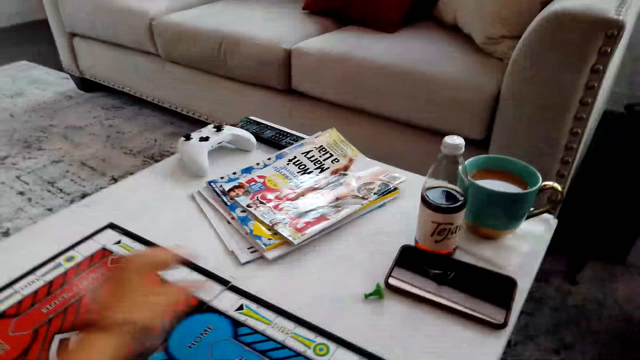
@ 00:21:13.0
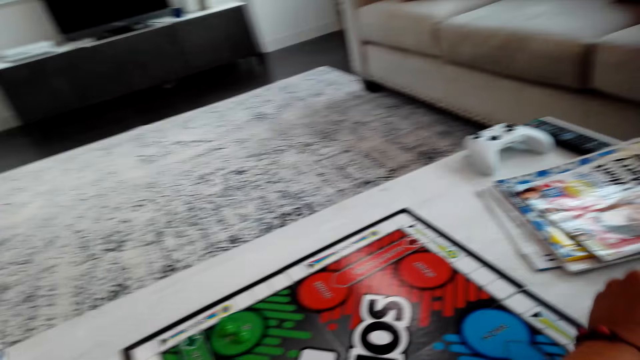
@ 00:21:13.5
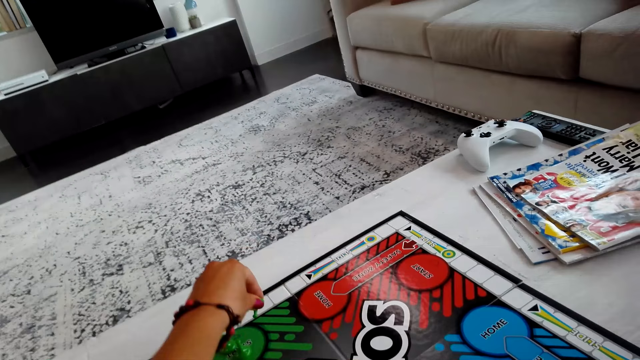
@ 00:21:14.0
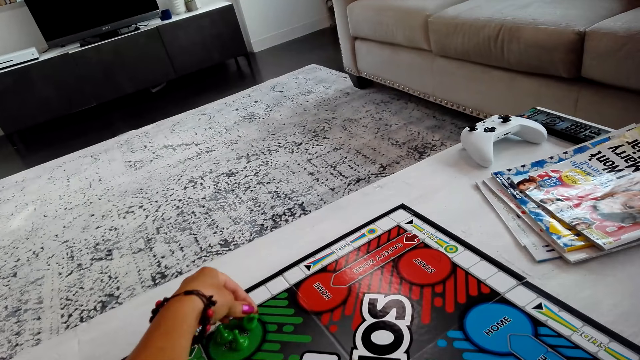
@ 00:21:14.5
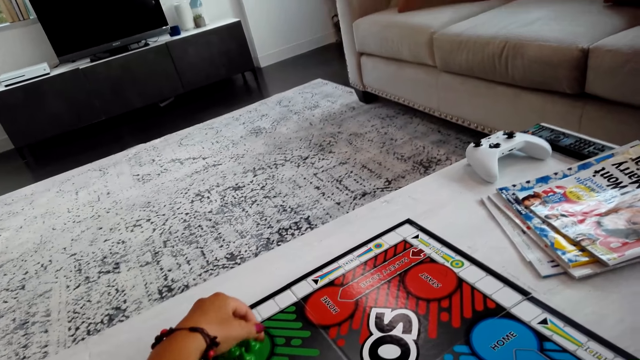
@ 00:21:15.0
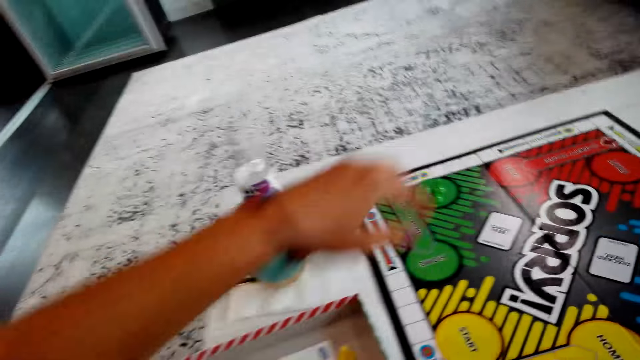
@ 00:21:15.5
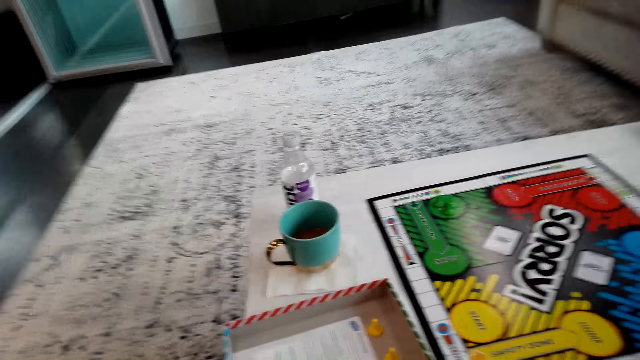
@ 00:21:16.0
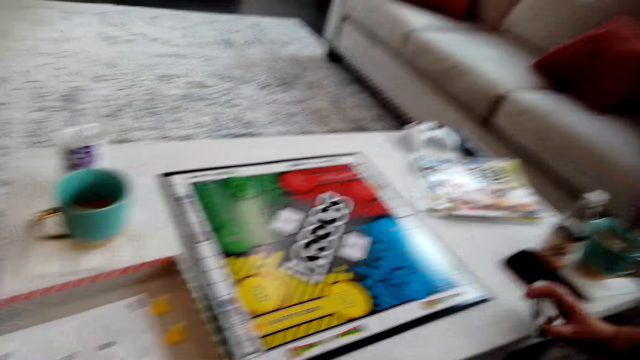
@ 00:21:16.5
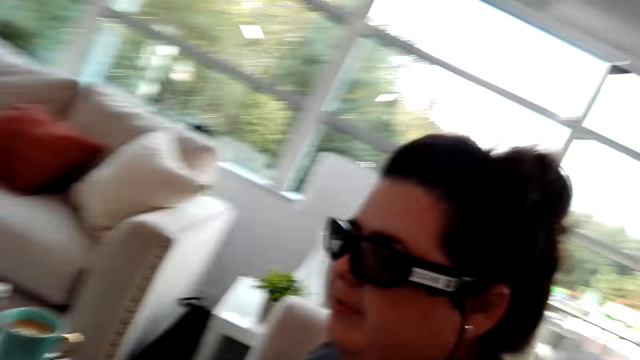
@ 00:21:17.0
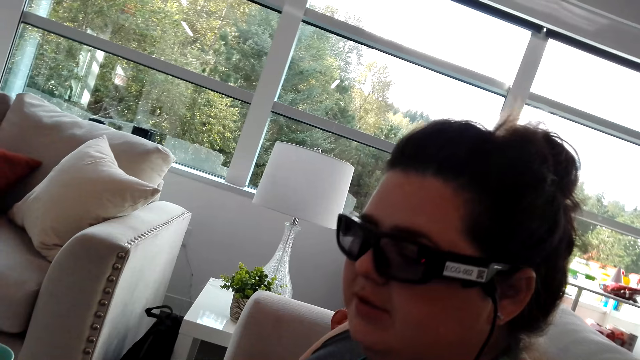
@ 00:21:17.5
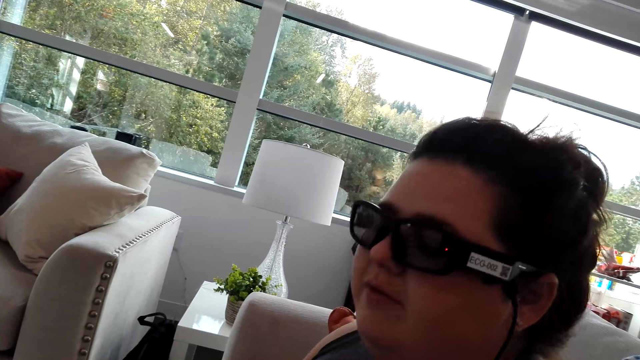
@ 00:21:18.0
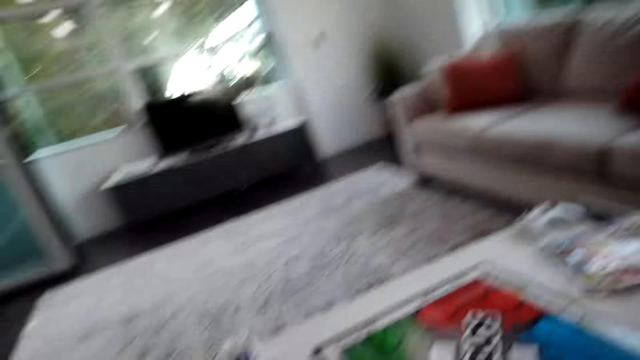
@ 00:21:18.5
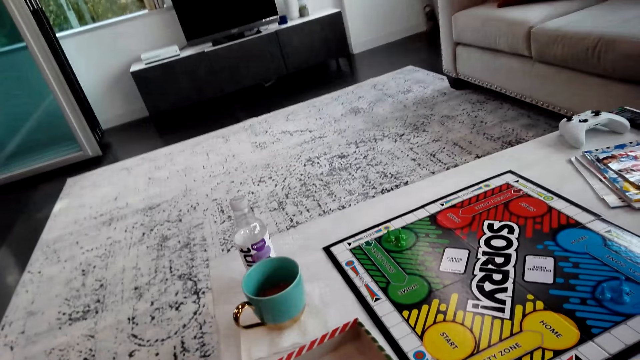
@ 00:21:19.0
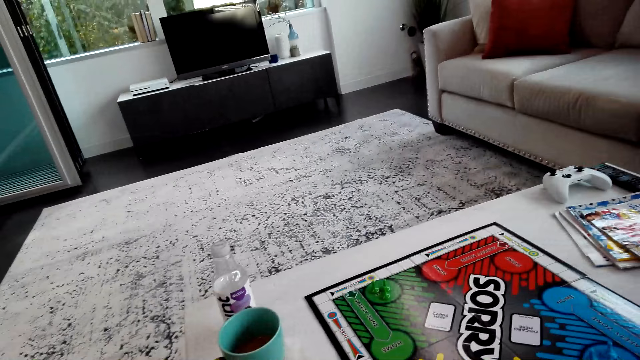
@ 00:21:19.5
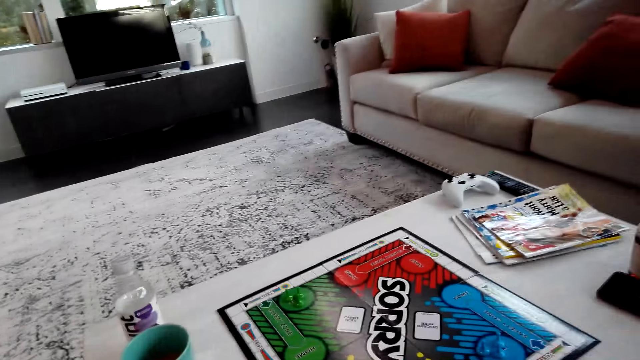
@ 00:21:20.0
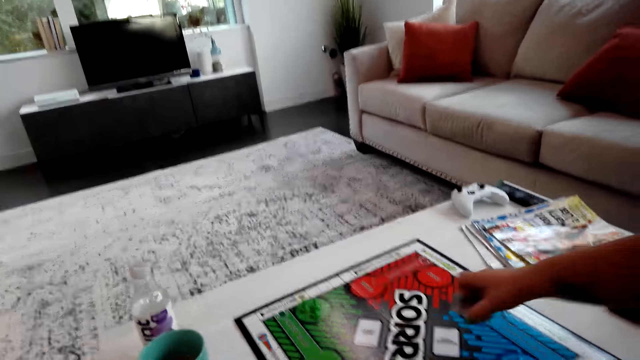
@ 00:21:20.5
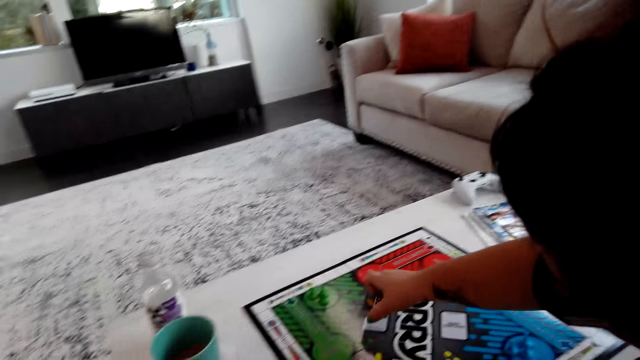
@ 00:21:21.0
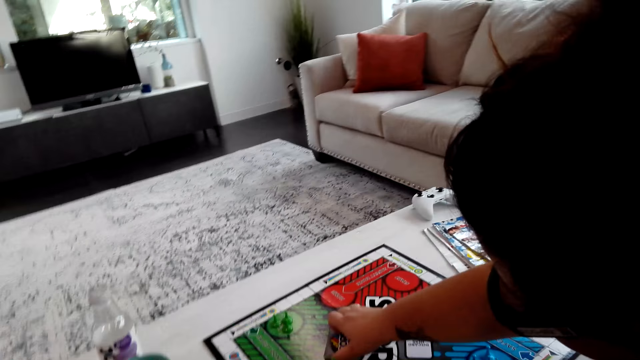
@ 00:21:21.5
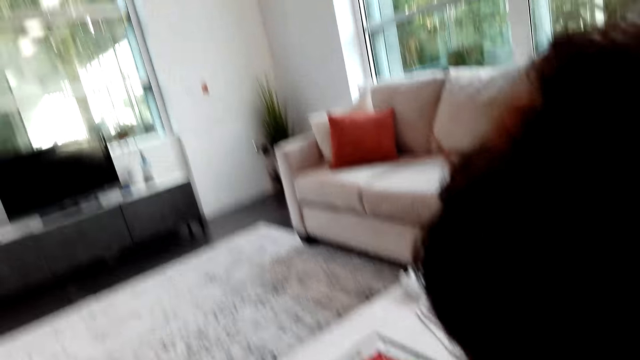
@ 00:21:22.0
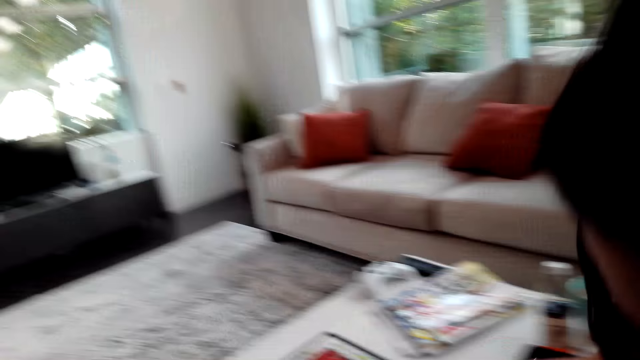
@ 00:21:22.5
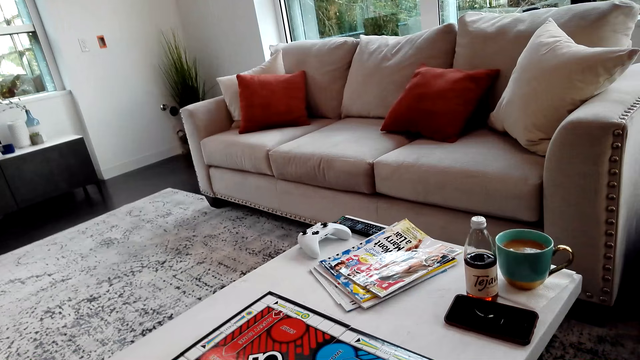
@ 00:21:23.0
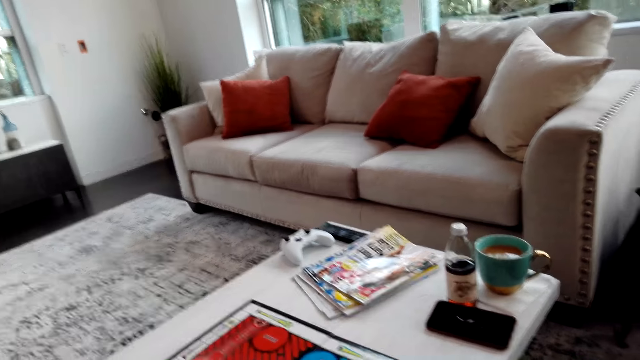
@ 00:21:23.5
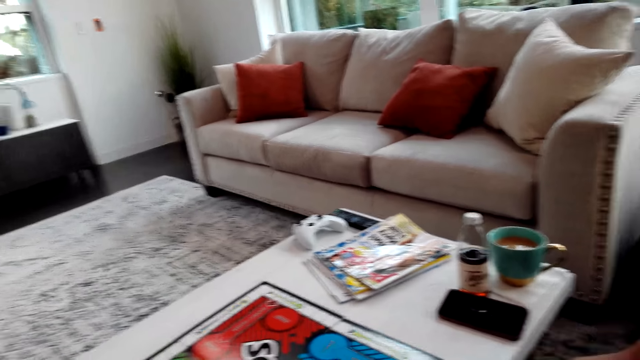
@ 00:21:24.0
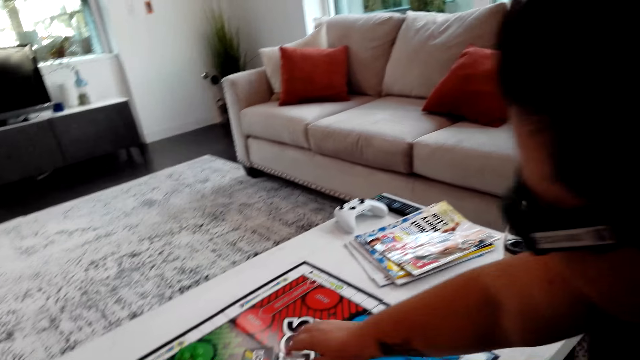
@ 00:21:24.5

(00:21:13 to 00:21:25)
A woman puts the Sorry game cards on the board. She points at the game.

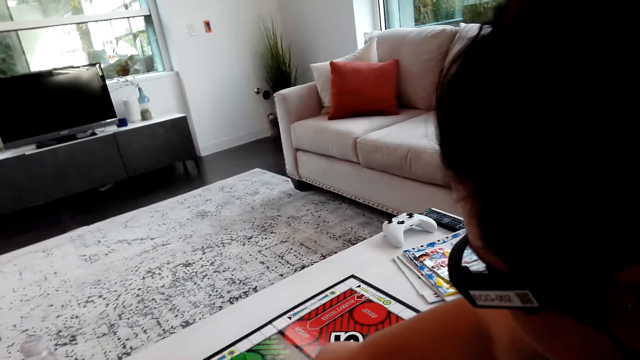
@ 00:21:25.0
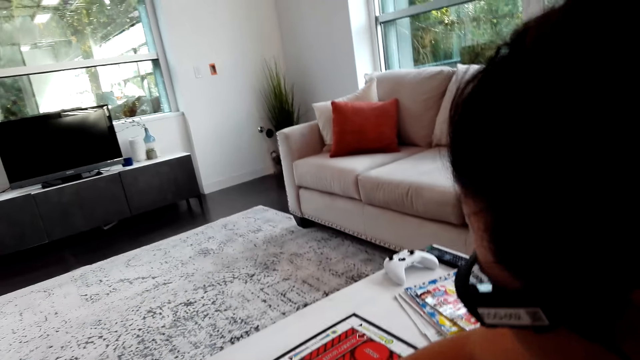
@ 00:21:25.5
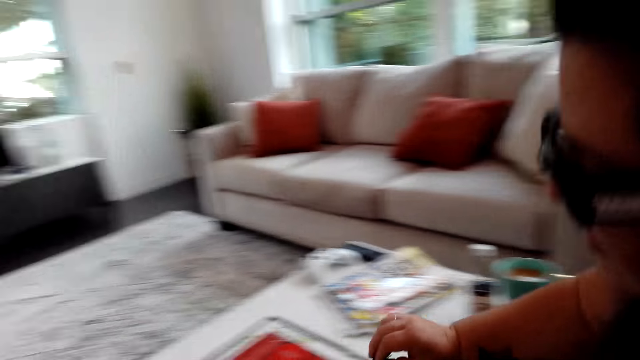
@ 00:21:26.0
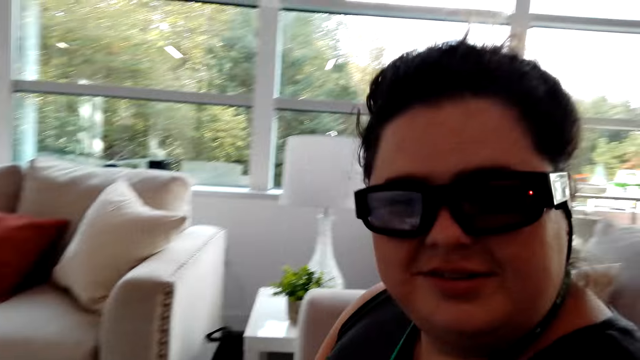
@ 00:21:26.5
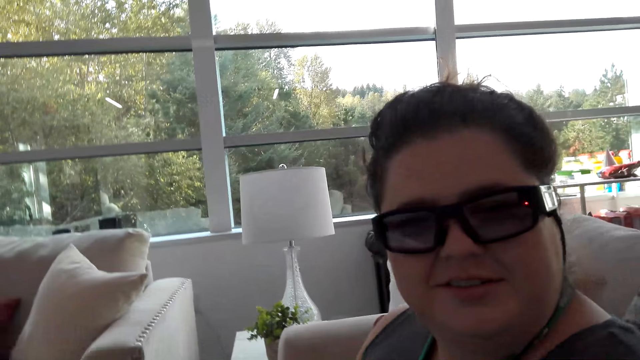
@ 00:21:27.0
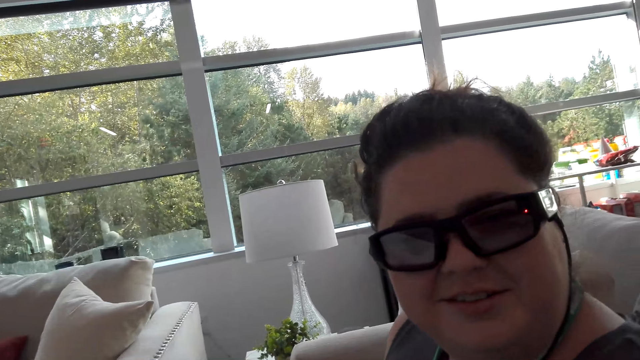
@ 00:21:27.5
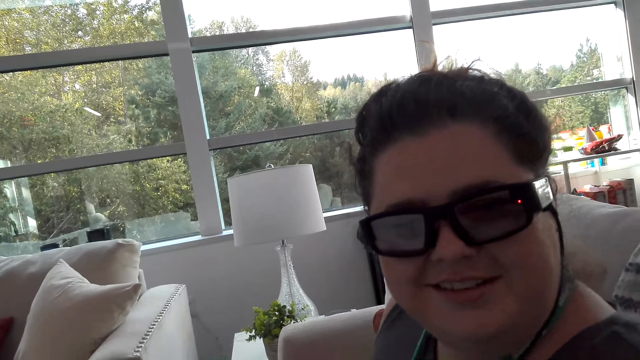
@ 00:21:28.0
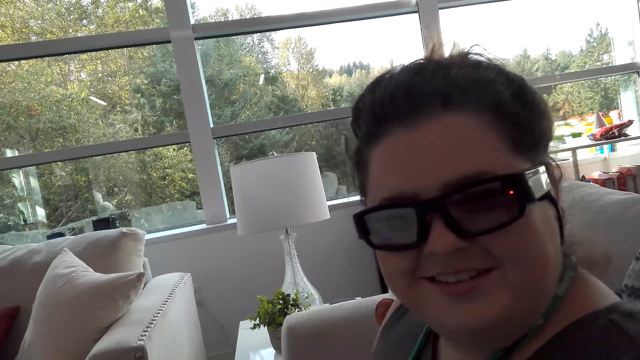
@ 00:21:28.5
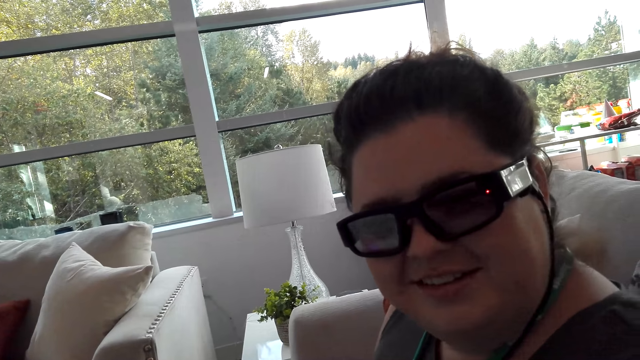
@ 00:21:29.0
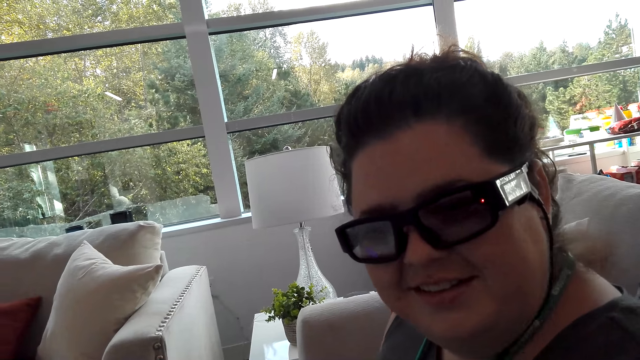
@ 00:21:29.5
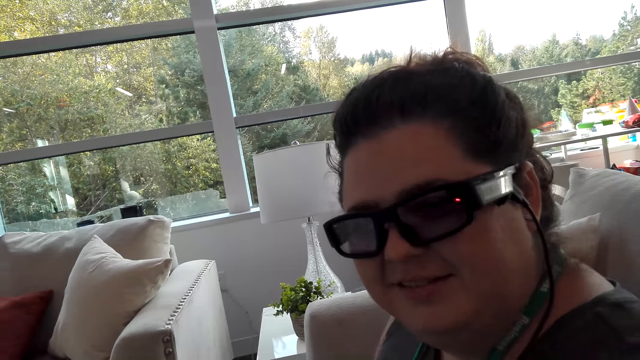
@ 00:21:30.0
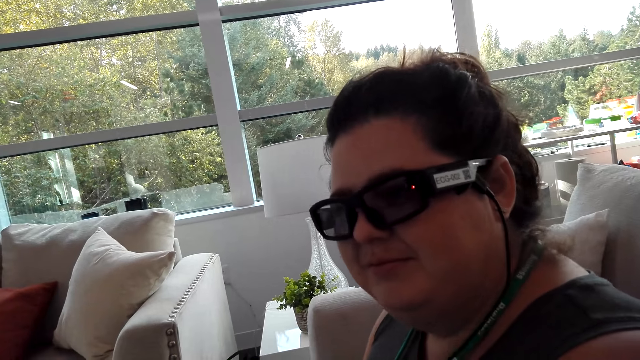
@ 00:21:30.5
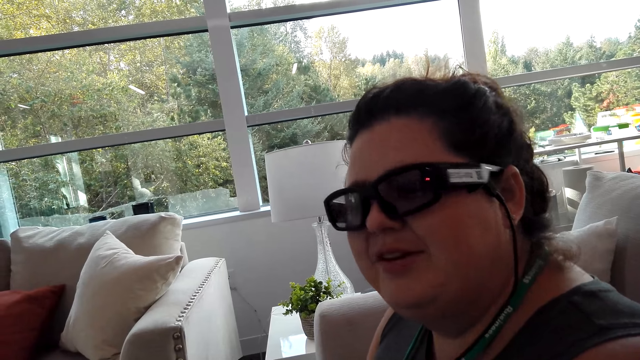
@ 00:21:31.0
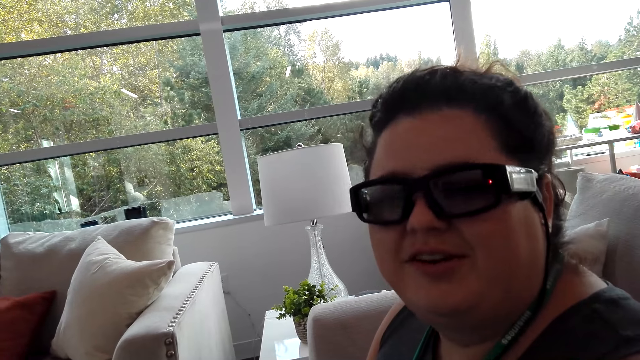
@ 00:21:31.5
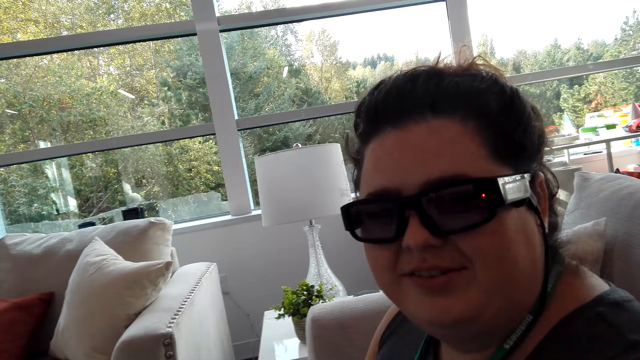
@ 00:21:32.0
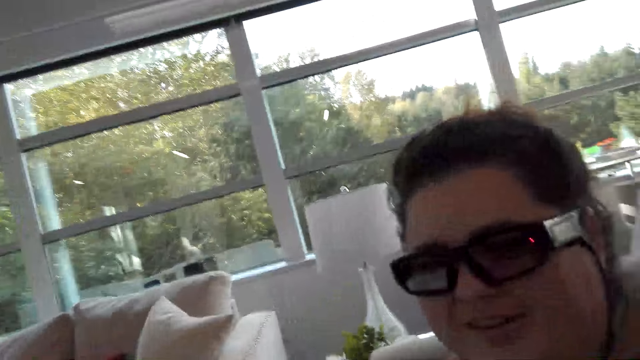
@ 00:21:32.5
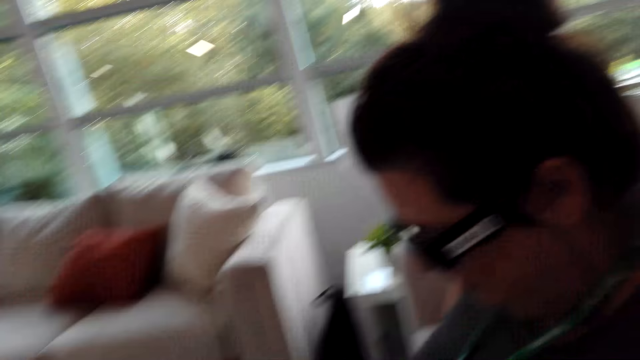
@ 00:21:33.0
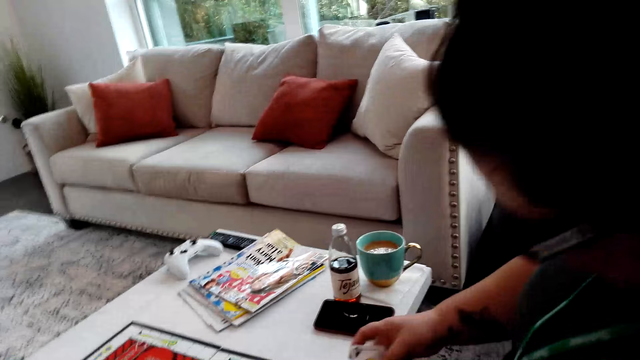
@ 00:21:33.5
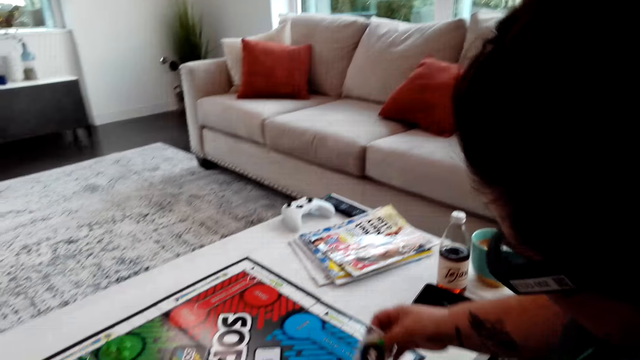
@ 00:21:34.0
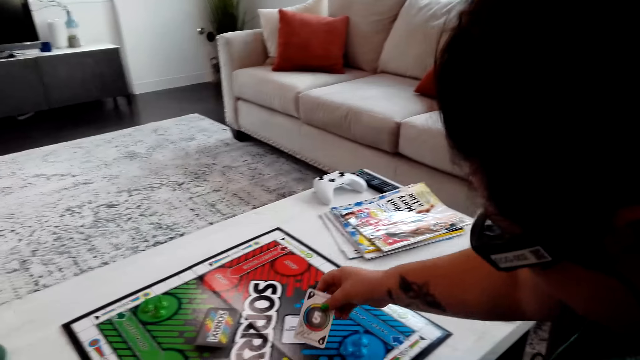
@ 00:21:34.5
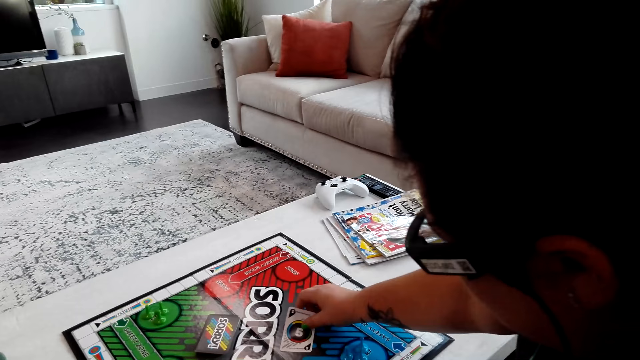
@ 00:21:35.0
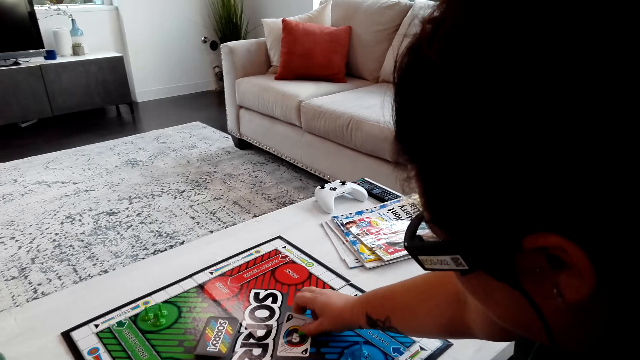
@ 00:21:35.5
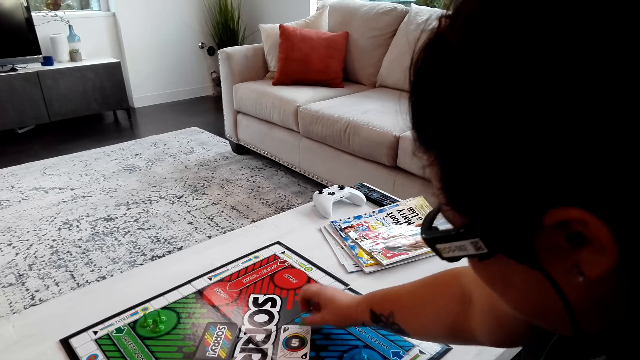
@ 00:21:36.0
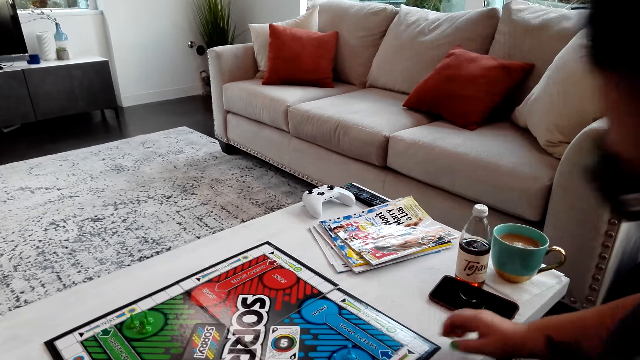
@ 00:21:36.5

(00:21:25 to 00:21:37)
The camera wearer talks to a woman. The woman answers the camera wearer. The woman puts the Sorry game card on the board and plays the game.
